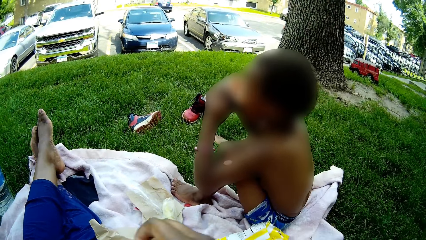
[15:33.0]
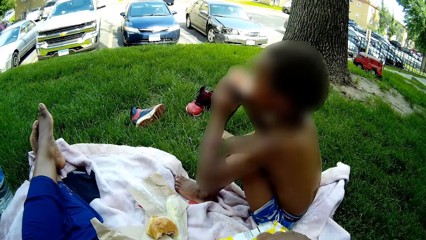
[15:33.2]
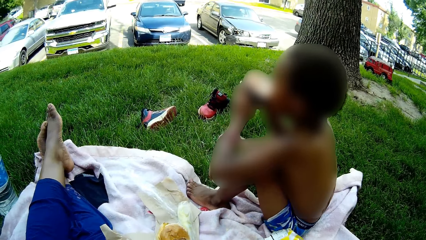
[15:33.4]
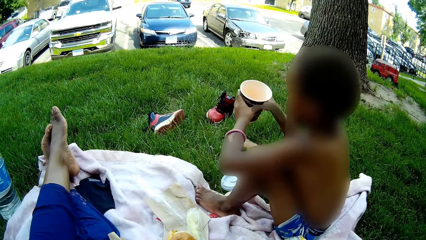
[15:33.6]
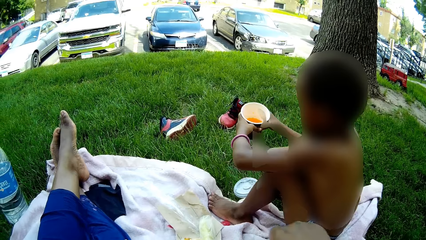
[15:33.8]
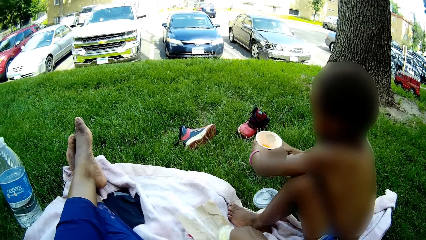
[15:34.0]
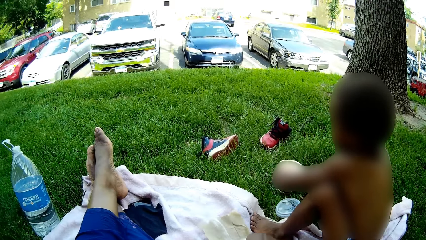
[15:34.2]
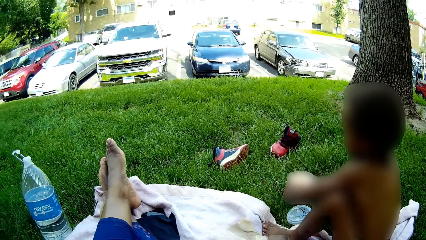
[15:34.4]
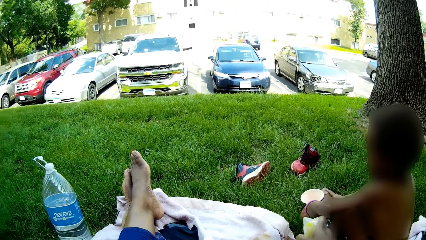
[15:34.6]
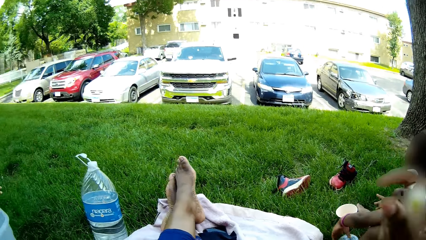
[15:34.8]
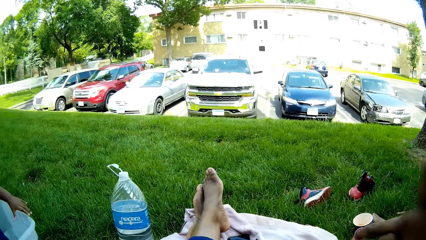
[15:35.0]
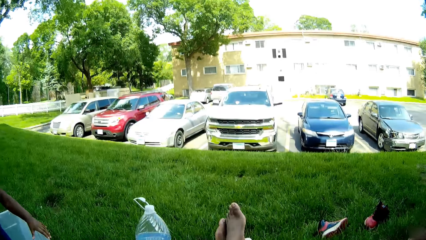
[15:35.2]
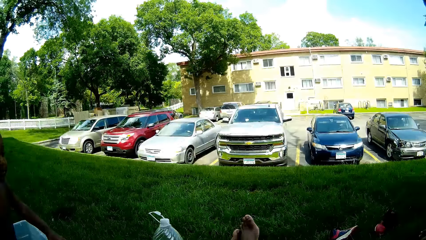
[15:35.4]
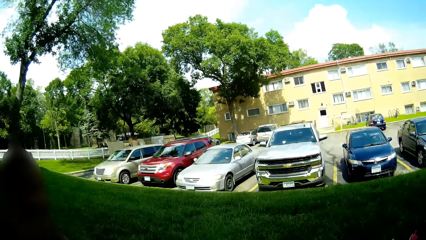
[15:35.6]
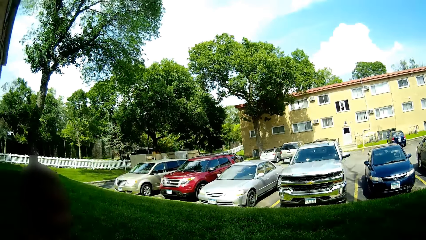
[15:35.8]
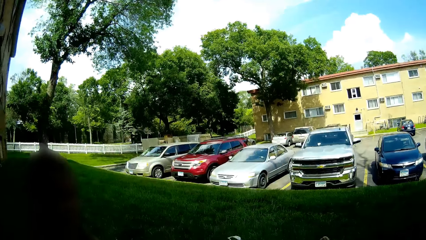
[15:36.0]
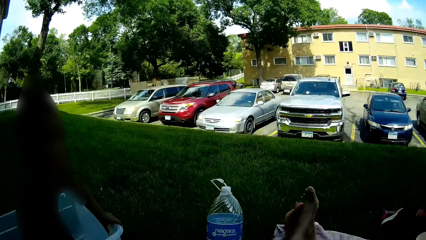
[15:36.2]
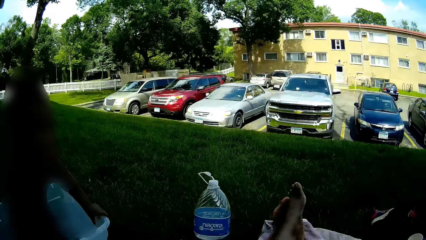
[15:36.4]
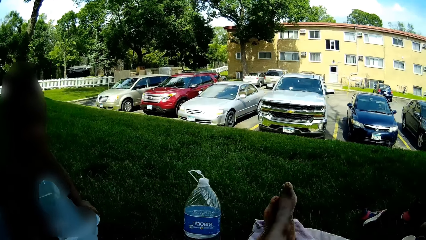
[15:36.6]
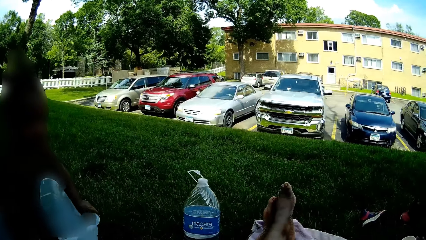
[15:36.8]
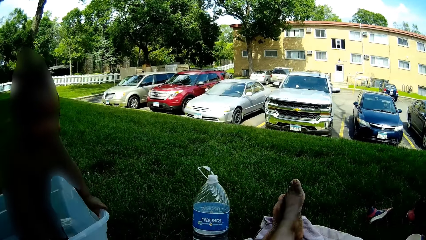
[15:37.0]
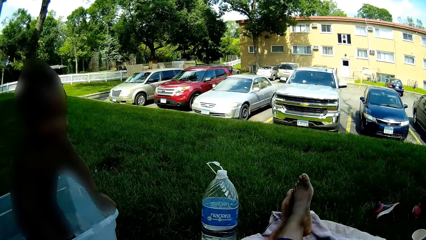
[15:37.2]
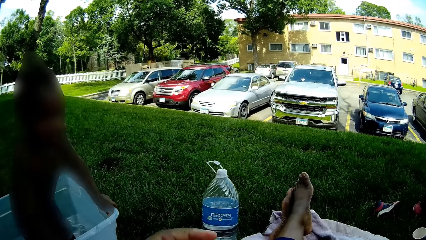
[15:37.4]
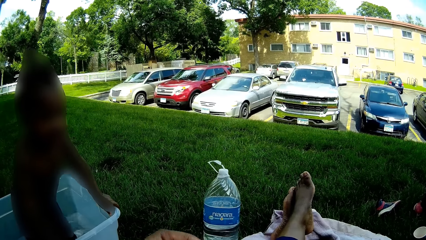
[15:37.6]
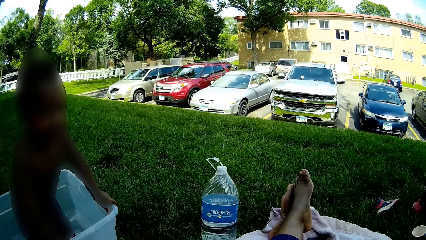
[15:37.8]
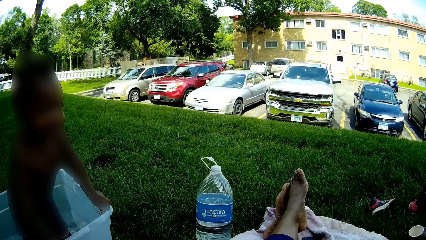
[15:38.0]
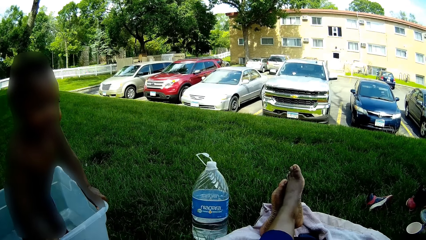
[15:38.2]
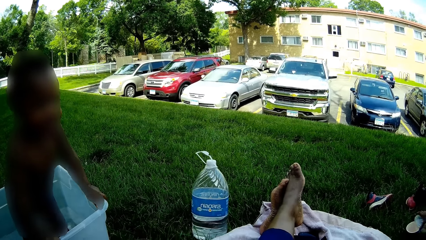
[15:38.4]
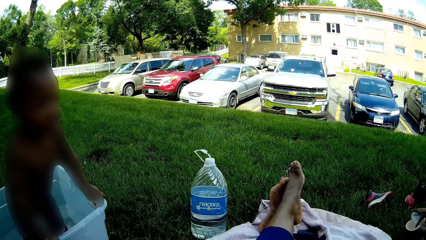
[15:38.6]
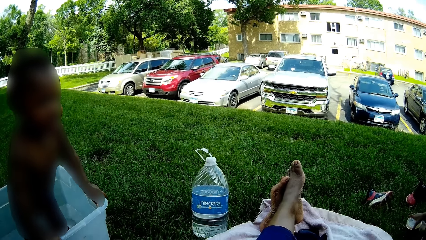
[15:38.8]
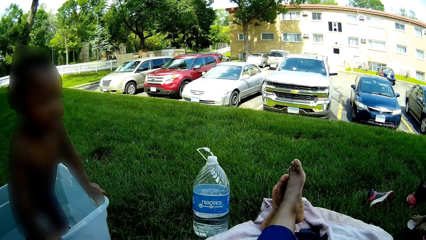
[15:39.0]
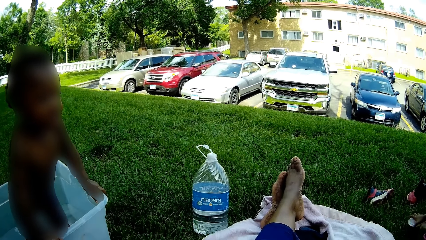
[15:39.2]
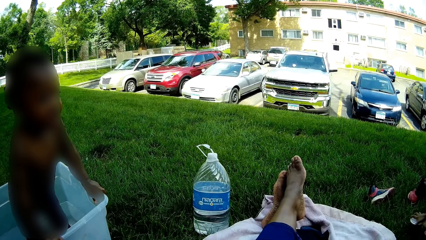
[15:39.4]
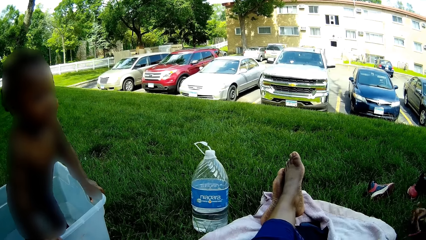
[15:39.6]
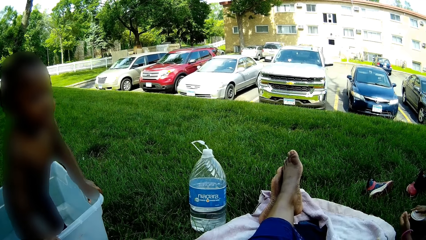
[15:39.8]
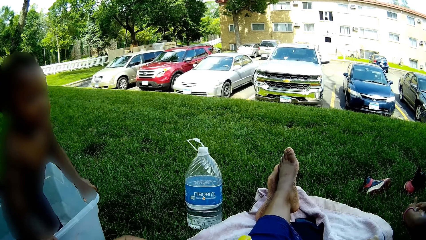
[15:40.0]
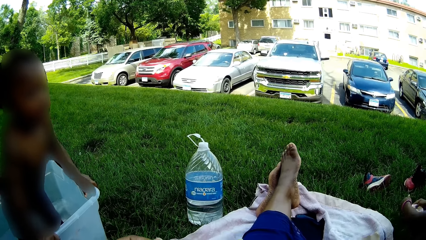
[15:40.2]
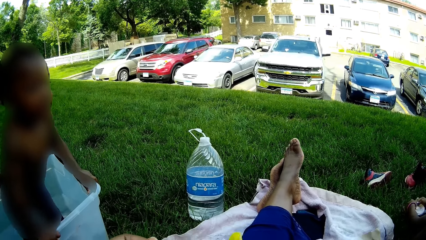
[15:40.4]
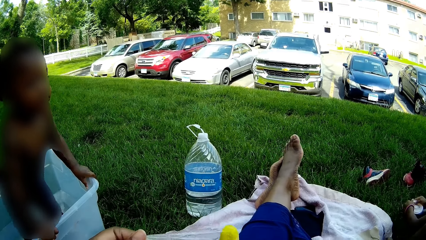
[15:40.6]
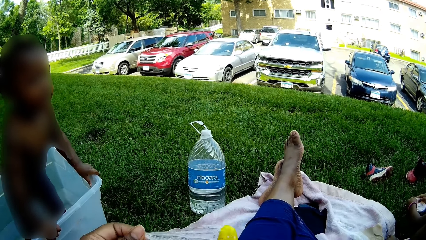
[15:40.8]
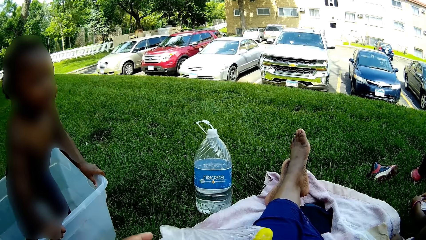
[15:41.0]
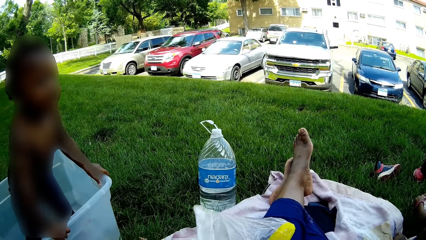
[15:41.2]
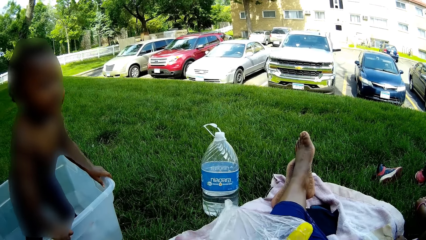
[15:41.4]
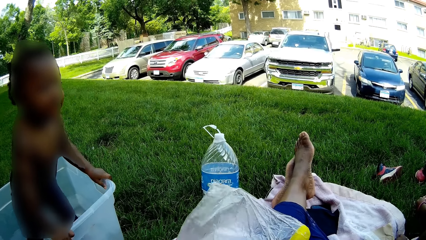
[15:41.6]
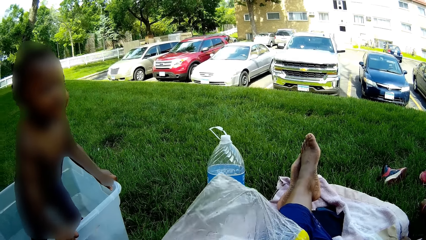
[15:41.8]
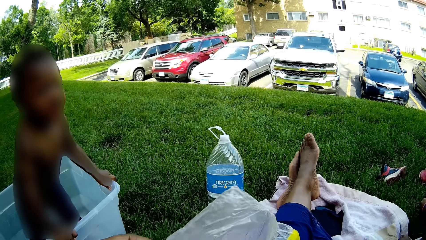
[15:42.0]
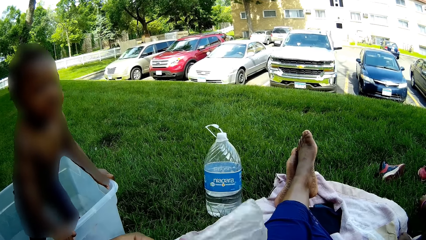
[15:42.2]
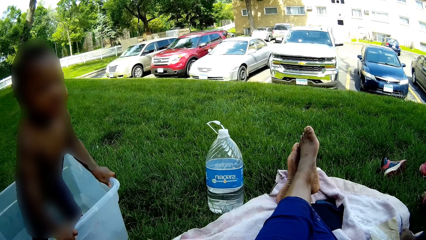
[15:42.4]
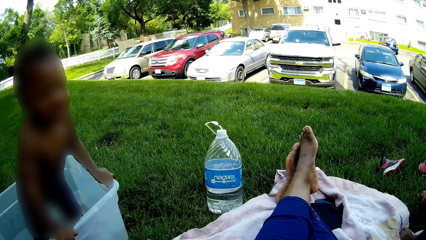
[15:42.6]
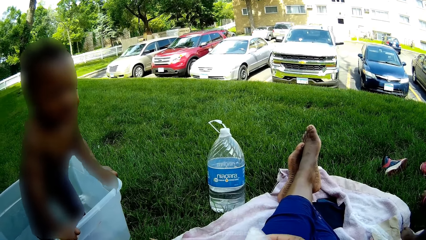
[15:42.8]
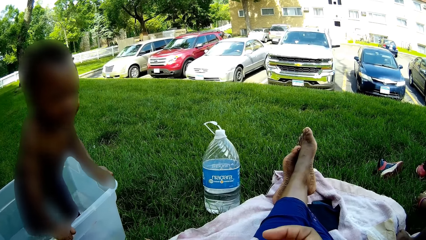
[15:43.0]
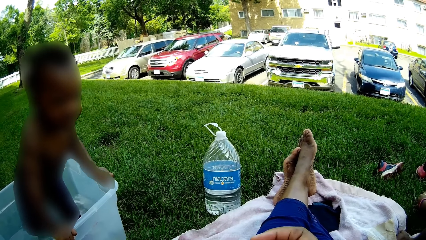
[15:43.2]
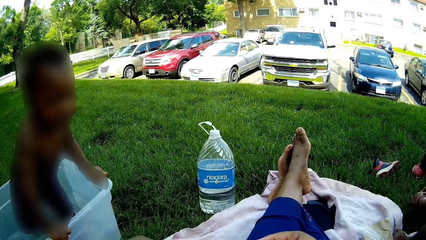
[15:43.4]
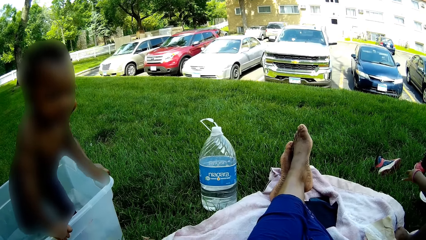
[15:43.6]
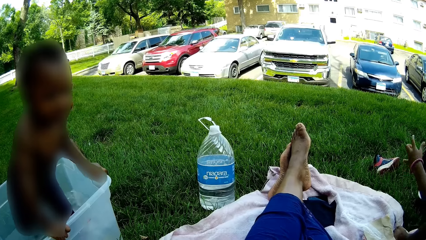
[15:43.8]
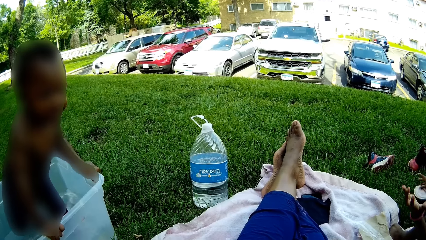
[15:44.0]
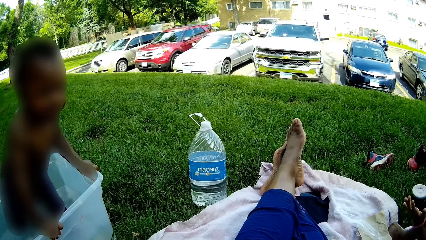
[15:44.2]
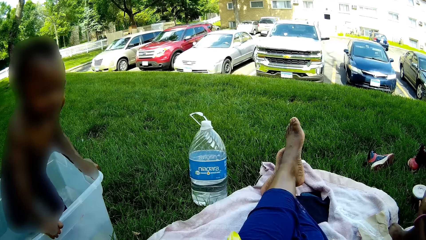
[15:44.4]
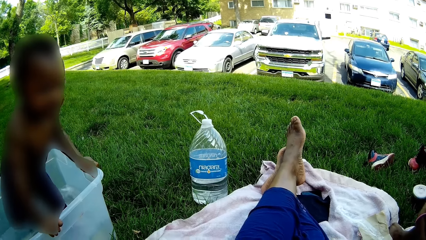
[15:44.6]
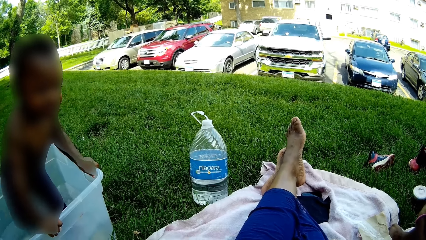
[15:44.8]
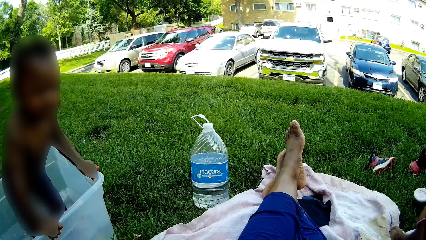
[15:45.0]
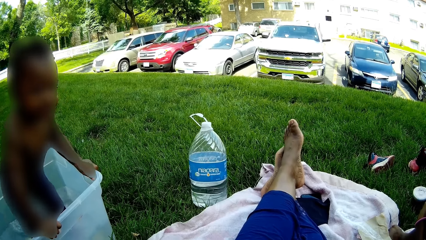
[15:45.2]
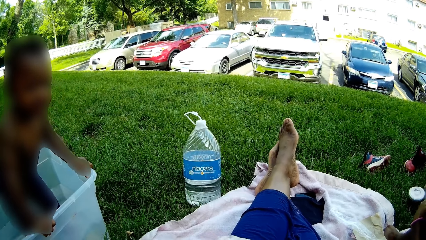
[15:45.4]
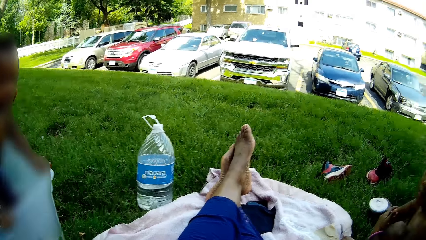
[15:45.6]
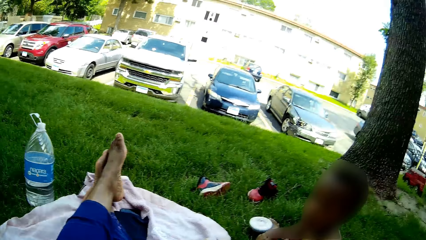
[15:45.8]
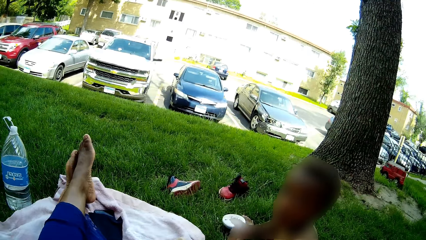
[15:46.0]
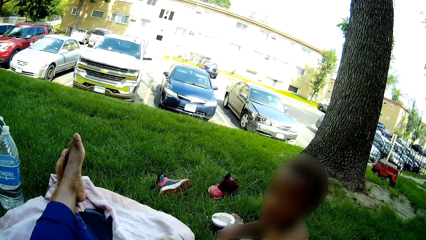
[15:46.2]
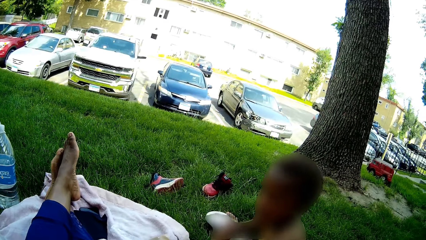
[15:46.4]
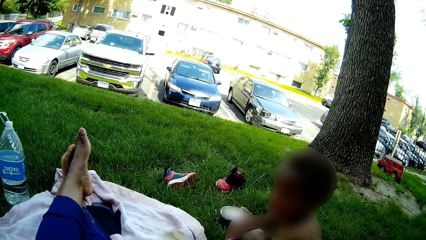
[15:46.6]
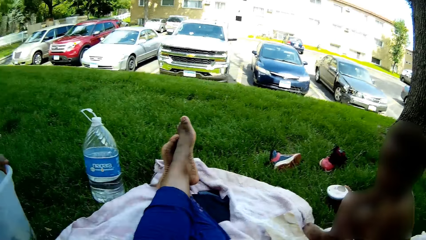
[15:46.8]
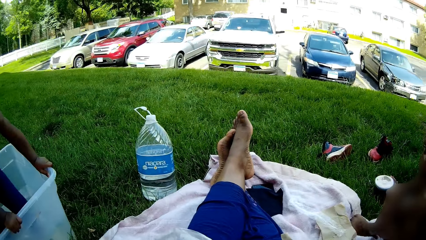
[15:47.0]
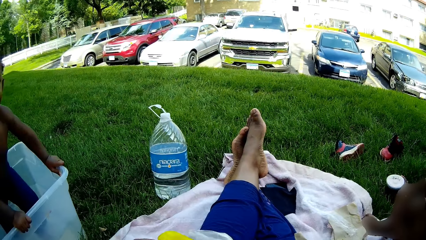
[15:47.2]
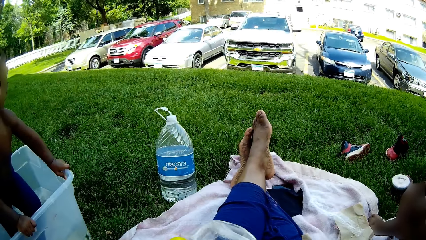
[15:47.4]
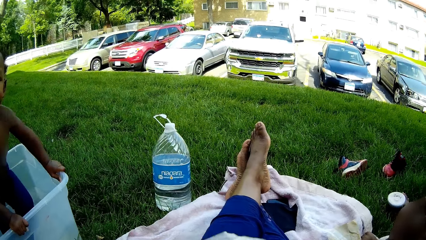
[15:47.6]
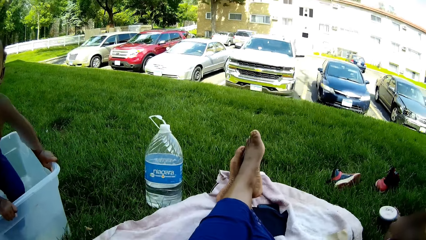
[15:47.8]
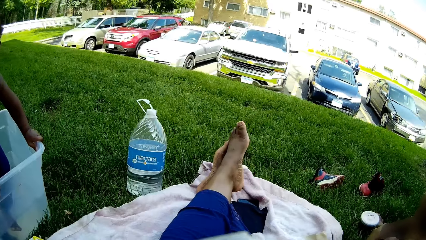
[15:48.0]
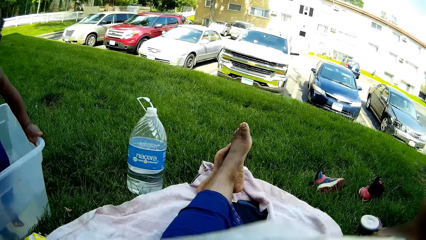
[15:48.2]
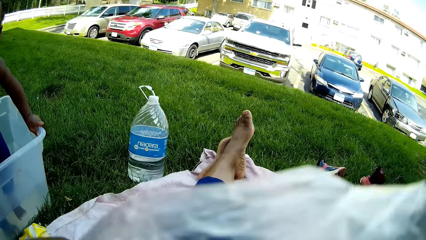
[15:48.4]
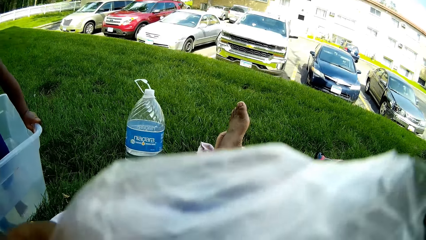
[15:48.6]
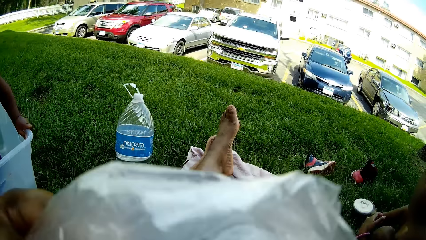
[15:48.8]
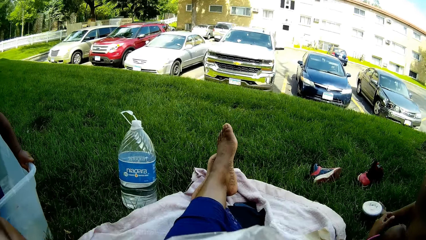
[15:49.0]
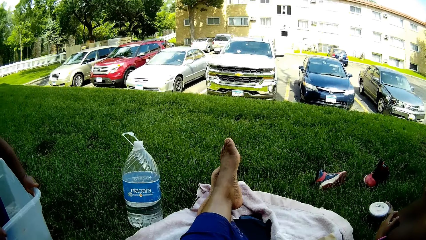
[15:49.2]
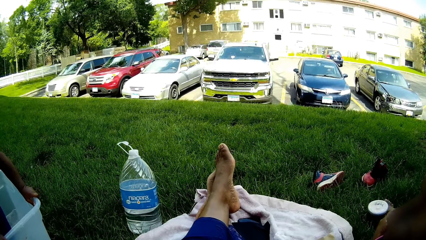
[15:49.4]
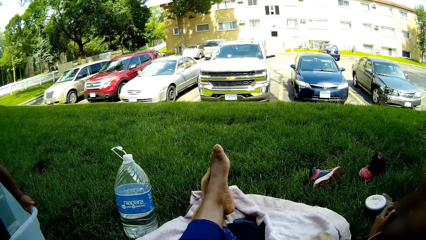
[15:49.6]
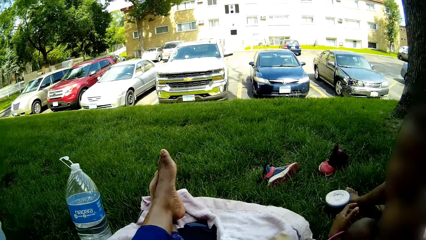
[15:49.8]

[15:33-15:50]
The child removes the compostable cup from his mouth. The child drops the compostable cup on the grass with both hands. The camera wearer picks up a white and yellow wrapper from the brown paper with her right hand. She converses with the child. She looks around. The child covers the compostable cup on the grass with a plastic cover in his right hand. The child seals the compostable cup on the grass with both hands. The camera wearer unrolls a banana from the nylon bag with both hands. She opens the paper wrap. The child gestures with both hands. The camera wearer dialogues with the child.
